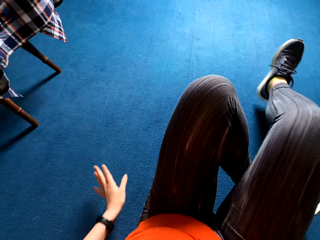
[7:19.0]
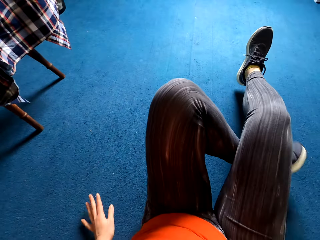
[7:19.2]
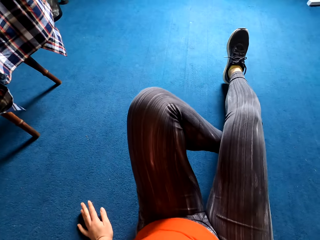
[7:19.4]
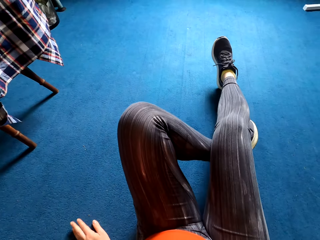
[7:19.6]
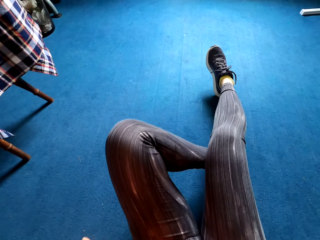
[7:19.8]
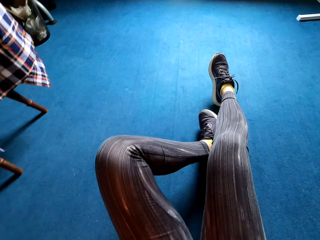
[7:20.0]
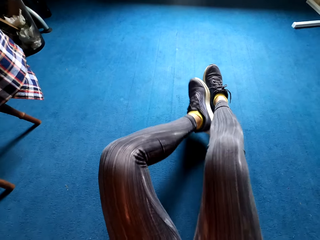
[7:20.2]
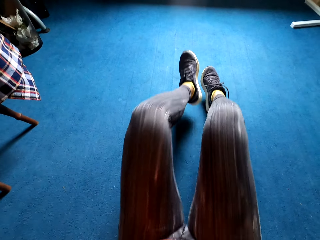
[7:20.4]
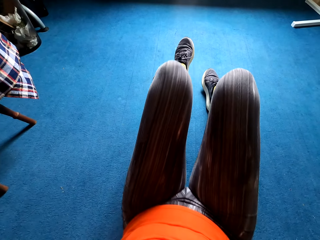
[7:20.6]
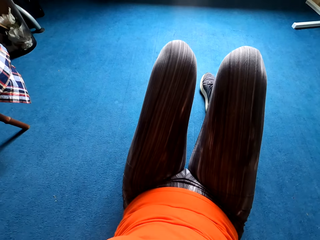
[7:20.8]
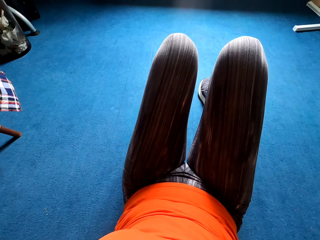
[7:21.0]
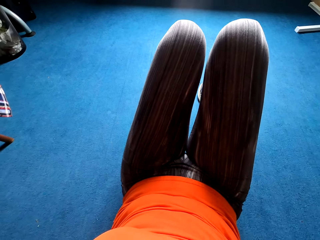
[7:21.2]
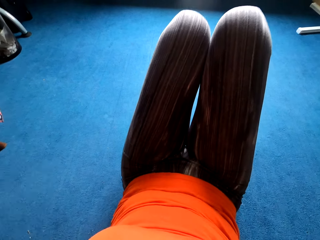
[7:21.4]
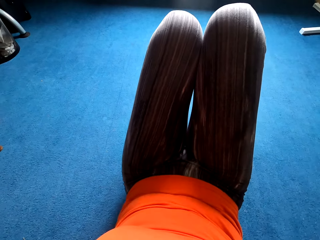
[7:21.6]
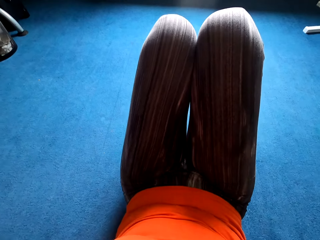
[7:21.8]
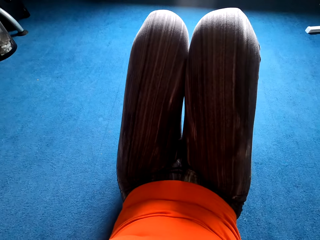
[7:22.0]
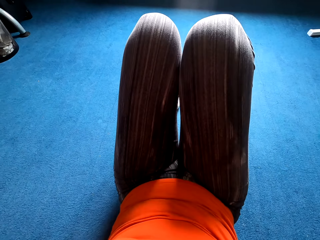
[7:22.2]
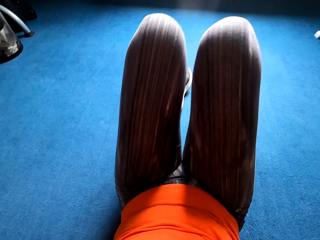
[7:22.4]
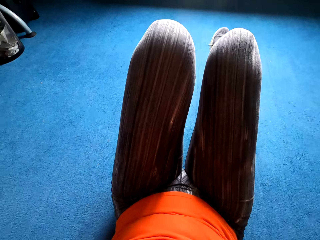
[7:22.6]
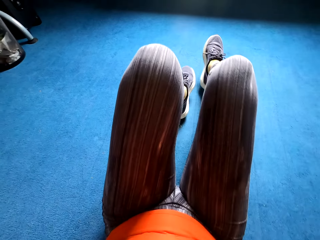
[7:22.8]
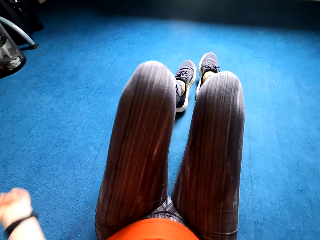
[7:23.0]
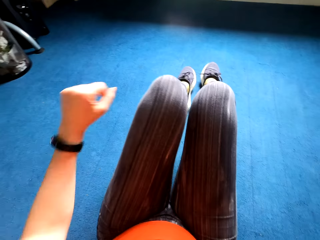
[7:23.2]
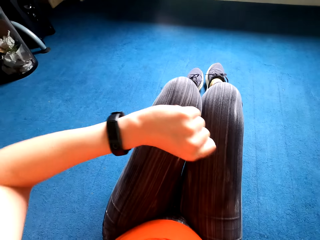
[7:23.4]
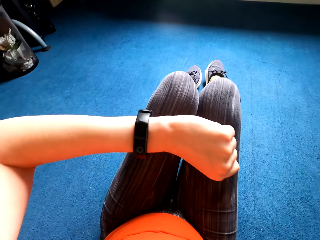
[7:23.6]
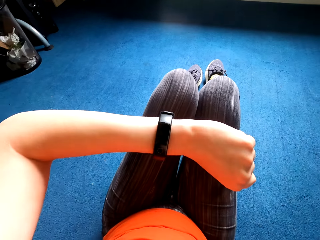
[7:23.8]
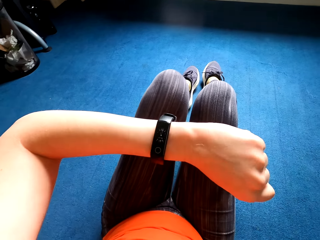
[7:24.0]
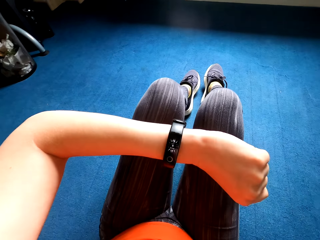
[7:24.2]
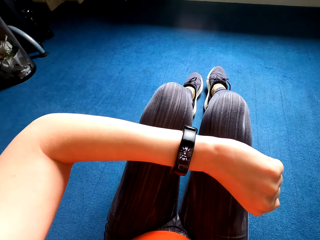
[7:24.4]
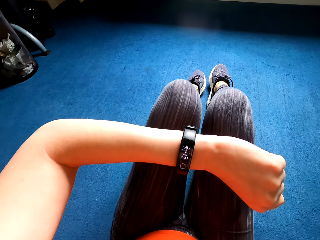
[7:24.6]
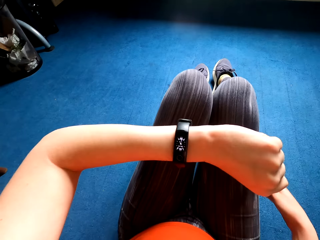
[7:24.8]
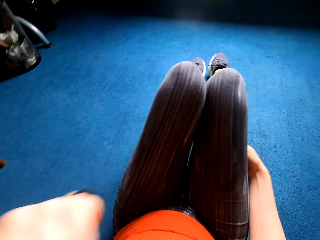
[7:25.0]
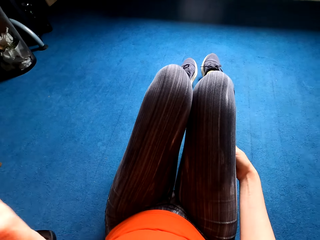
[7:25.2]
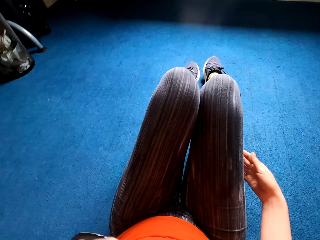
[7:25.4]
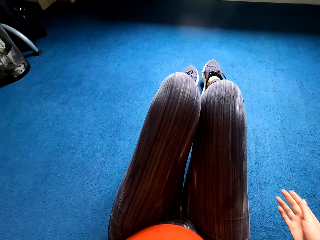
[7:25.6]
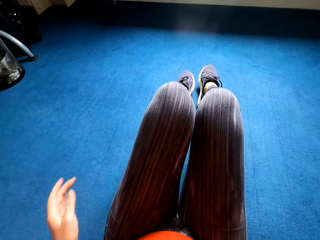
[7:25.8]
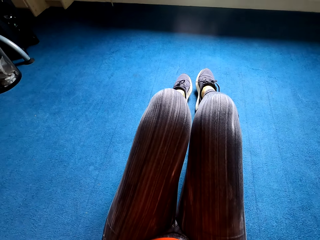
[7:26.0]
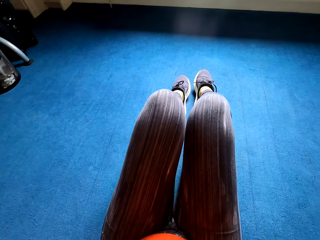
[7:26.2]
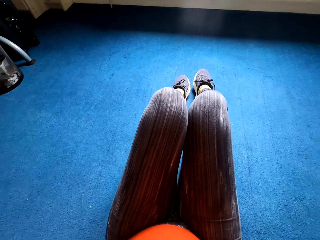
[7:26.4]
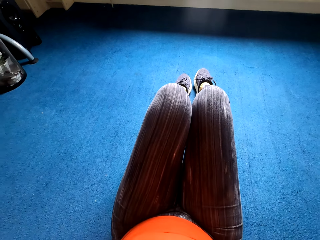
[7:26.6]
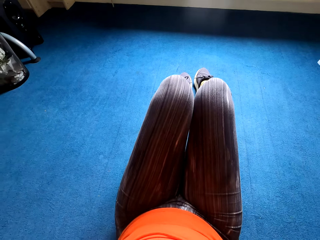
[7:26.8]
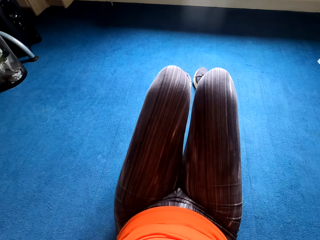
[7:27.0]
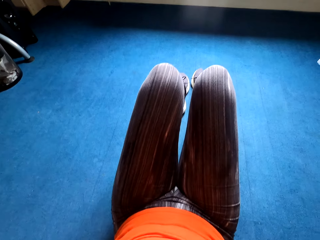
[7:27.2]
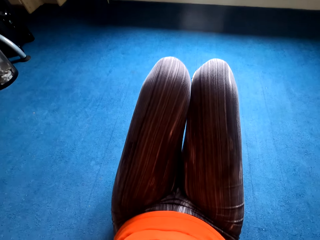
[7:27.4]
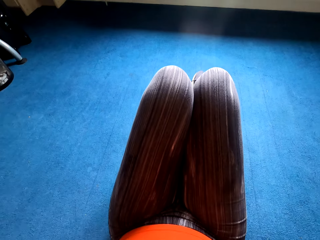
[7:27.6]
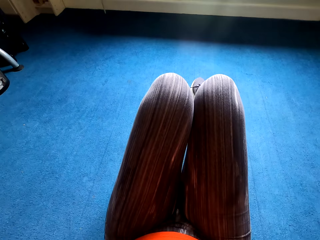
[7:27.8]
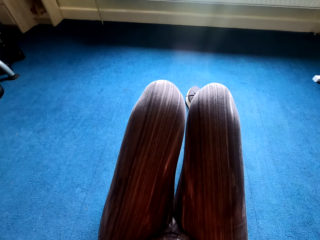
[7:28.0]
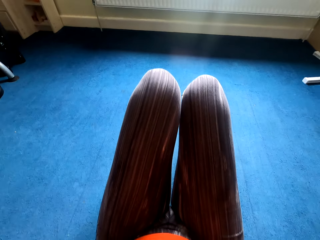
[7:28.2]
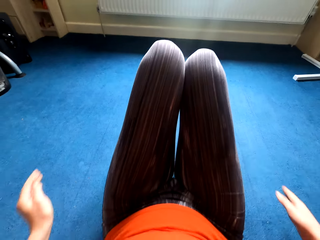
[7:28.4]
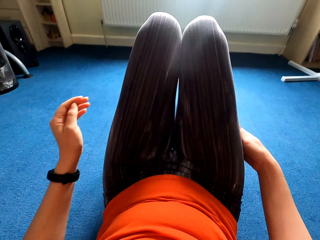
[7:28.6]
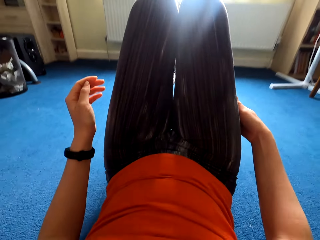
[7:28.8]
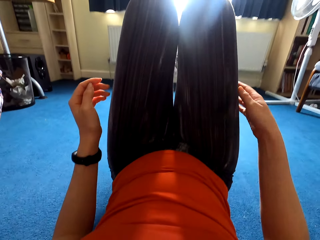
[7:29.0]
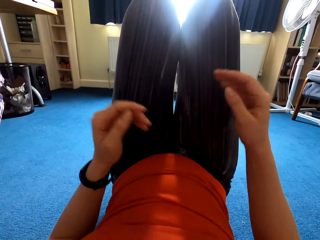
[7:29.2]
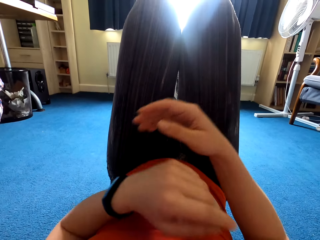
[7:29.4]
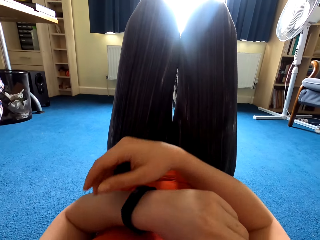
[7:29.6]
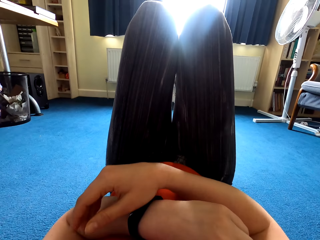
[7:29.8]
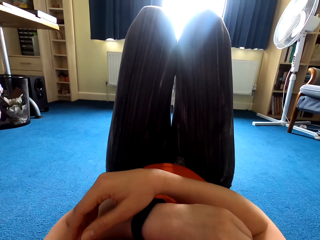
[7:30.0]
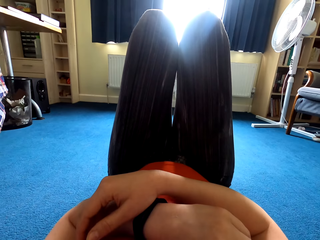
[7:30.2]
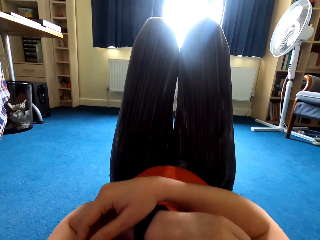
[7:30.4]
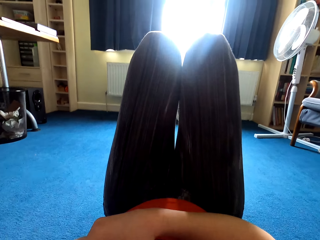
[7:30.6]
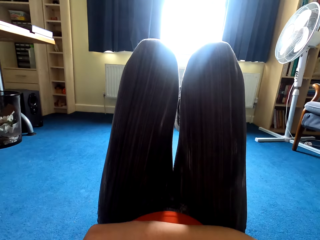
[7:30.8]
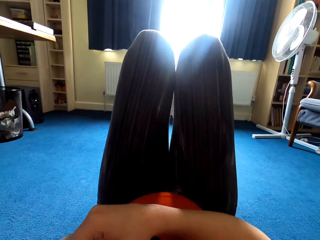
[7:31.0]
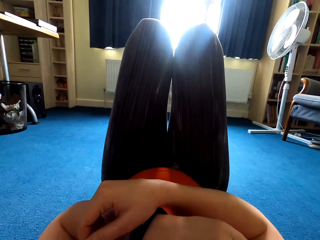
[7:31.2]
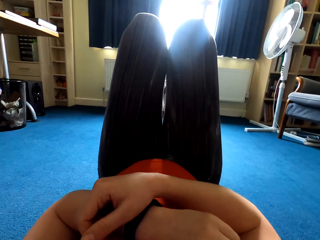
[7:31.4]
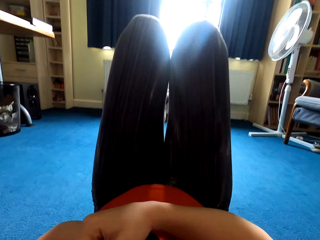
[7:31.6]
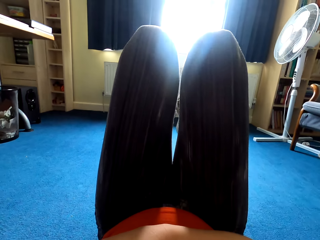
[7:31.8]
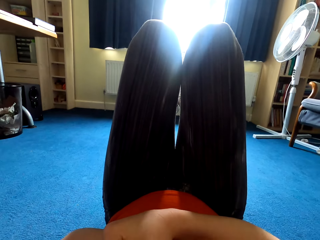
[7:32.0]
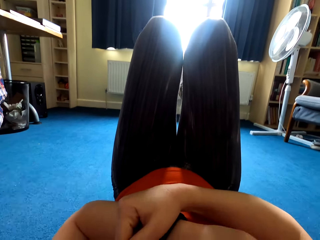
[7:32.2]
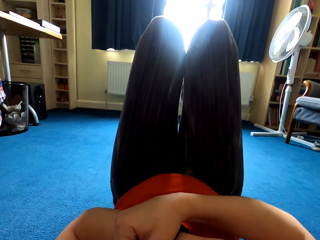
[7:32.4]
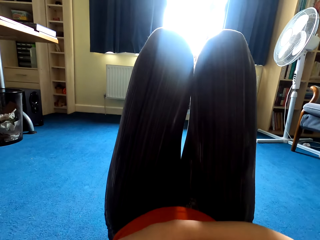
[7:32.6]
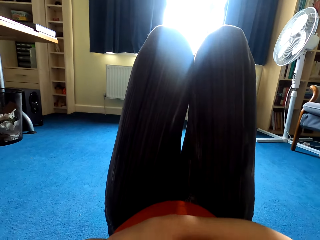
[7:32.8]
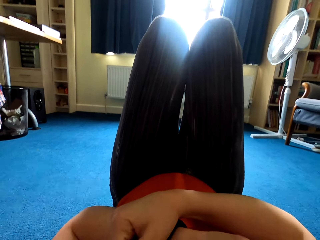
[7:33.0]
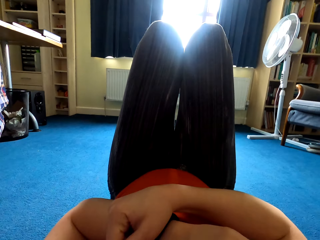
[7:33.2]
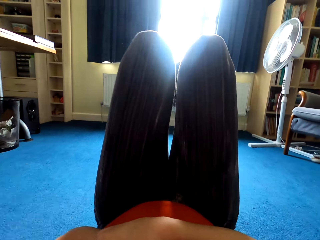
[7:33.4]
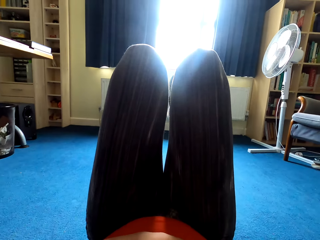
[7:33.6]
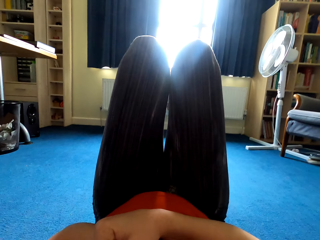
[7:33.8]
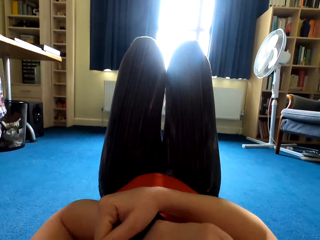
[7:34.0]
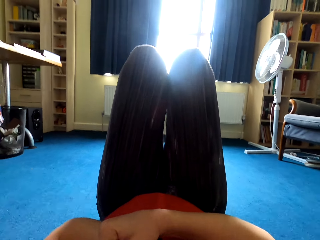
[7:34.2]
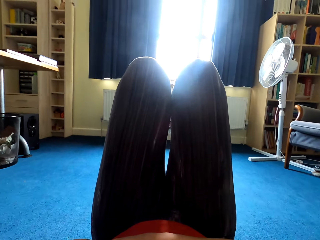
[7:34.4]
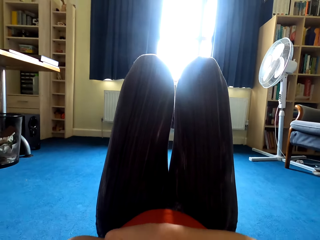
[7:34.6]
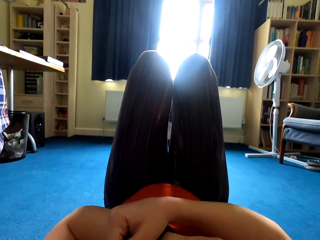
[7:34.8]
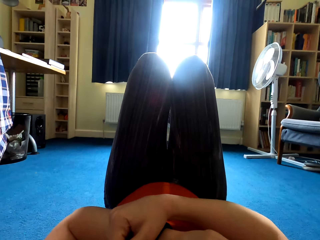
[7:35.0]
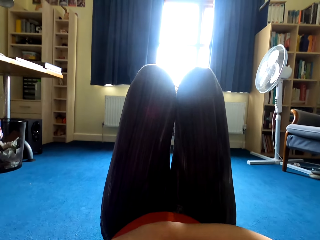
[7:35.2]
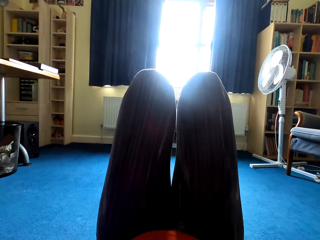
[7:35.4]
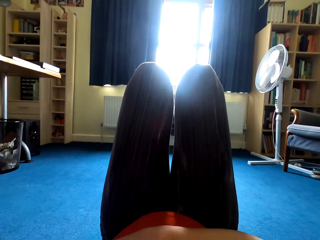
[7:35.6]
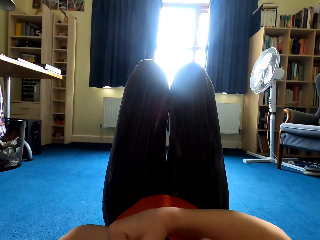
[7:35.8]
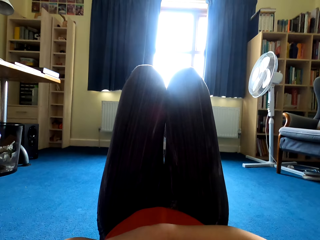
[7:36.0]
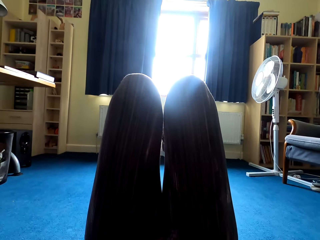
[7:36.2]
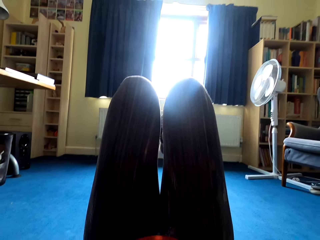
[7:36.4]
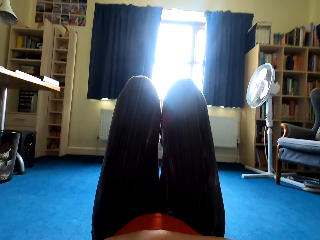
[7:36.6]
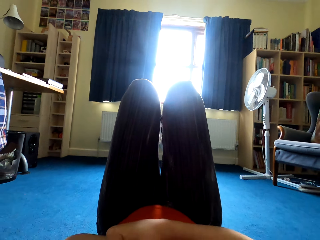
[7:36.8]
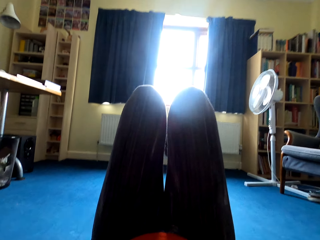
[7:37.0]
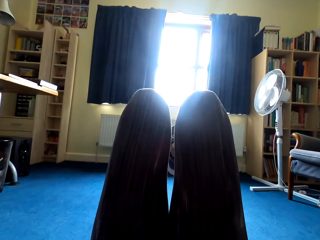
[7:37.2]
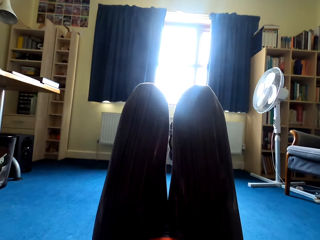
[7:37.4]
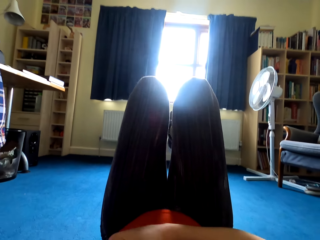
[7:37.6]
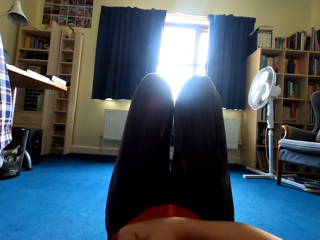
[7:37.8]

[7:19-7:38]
The camera wearer exercises sit ups on the floor. They lie on the floor. They check the hand watch. They exercise sit ups on the floor. They continue exercising on the floor.
